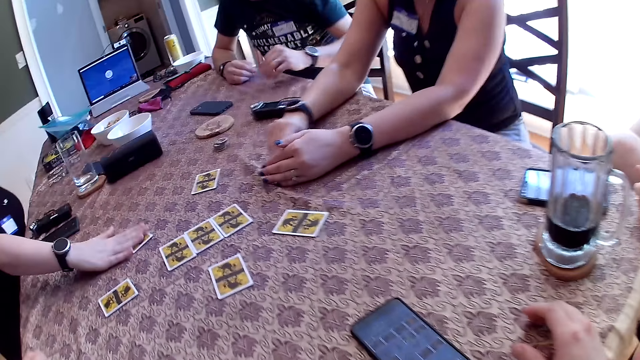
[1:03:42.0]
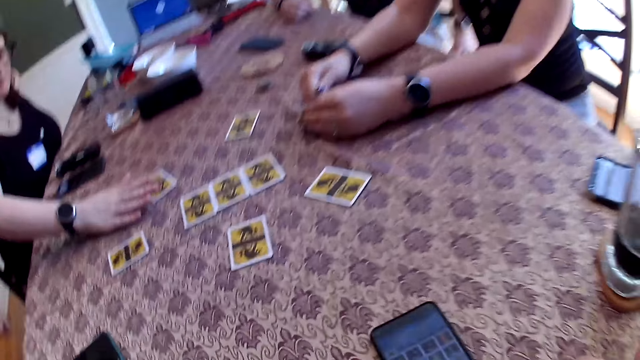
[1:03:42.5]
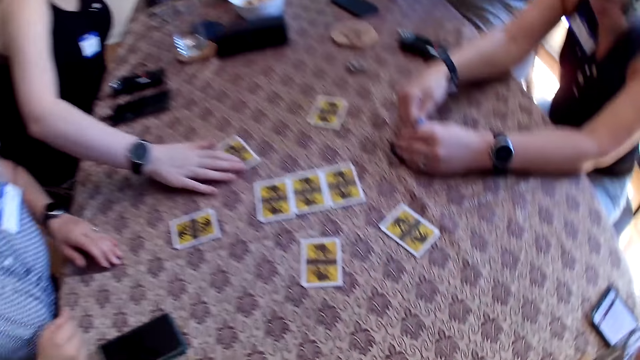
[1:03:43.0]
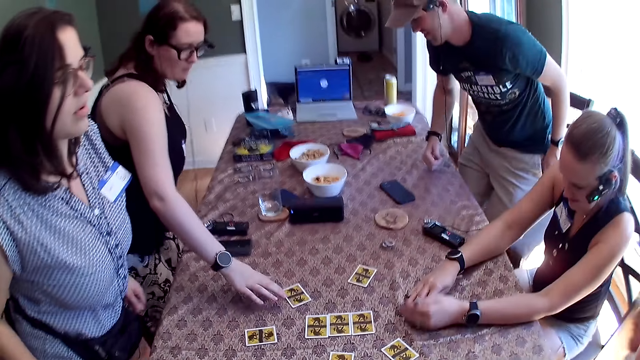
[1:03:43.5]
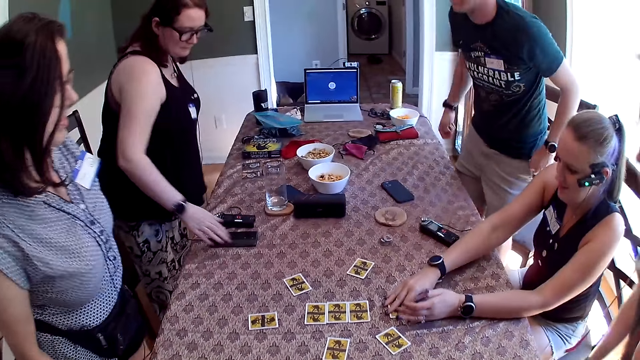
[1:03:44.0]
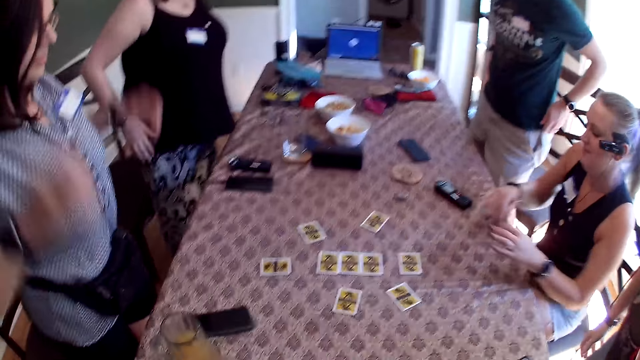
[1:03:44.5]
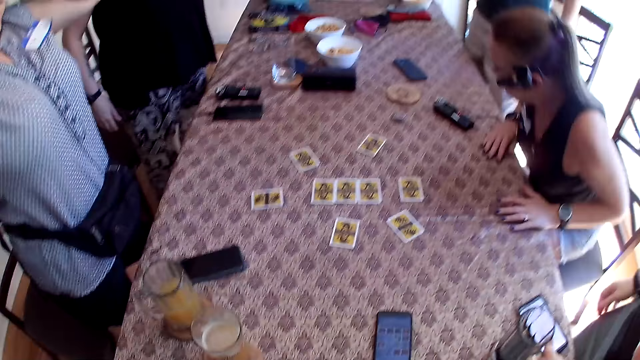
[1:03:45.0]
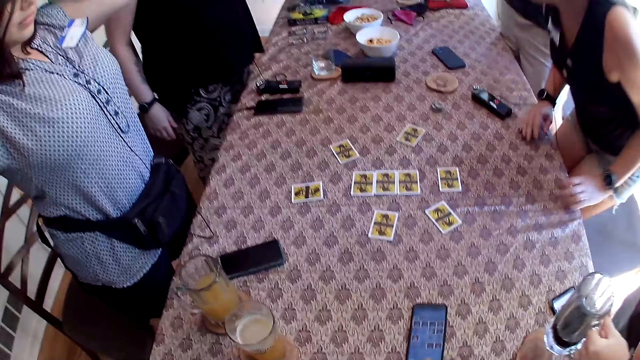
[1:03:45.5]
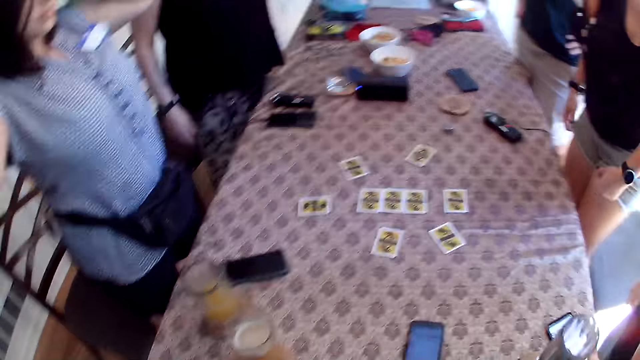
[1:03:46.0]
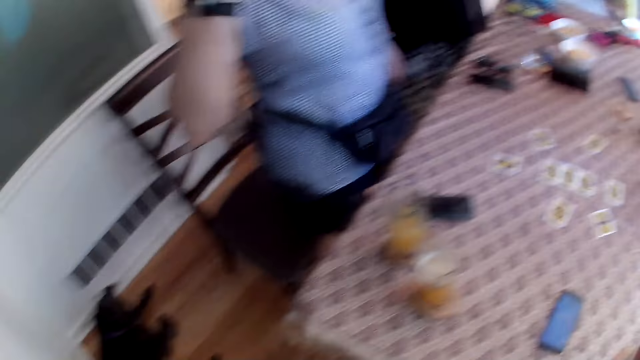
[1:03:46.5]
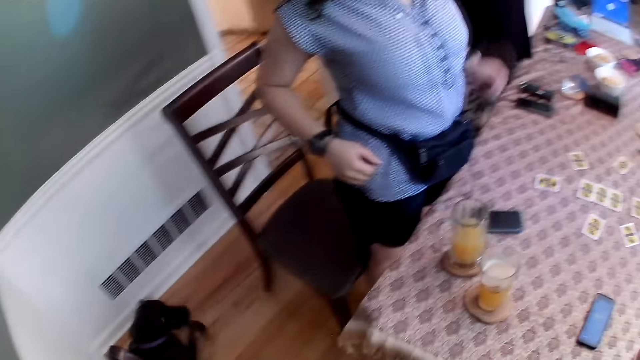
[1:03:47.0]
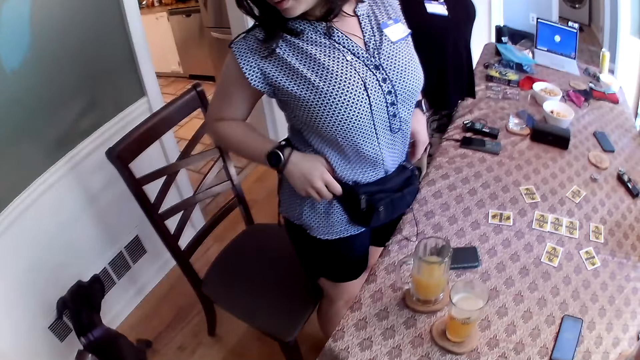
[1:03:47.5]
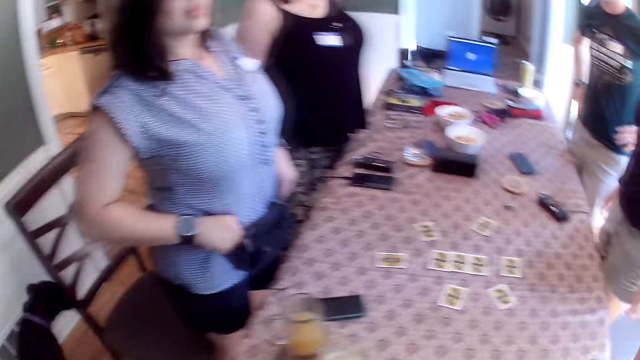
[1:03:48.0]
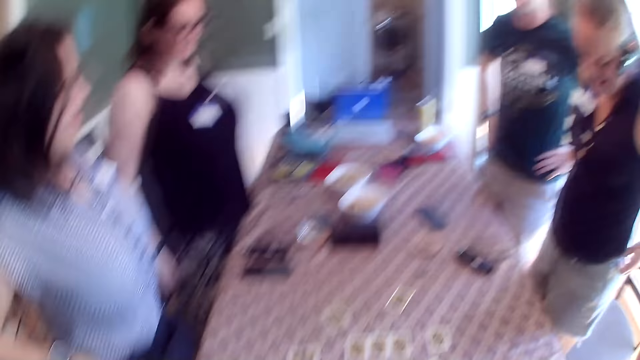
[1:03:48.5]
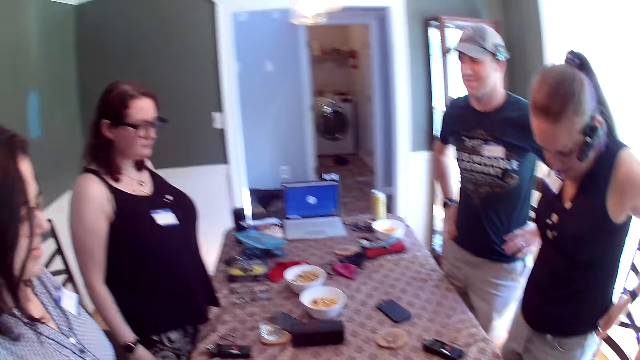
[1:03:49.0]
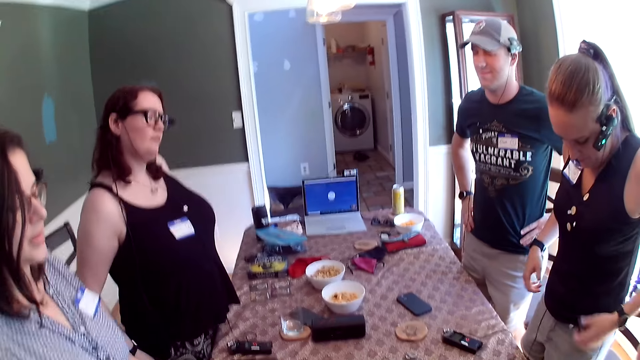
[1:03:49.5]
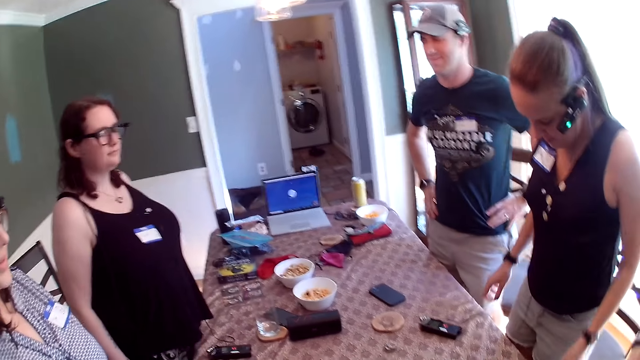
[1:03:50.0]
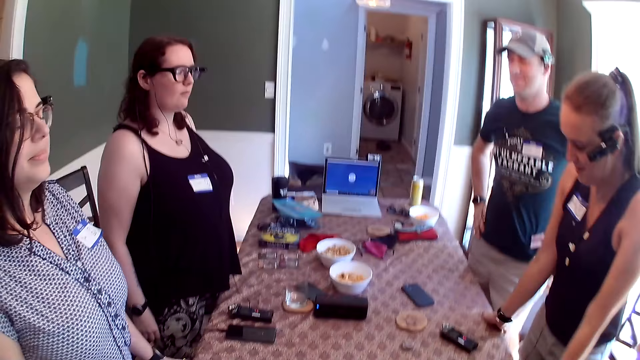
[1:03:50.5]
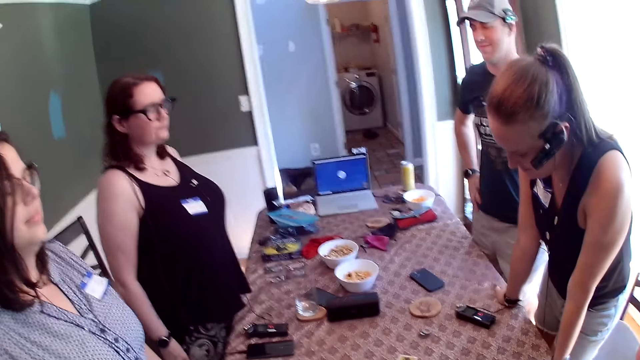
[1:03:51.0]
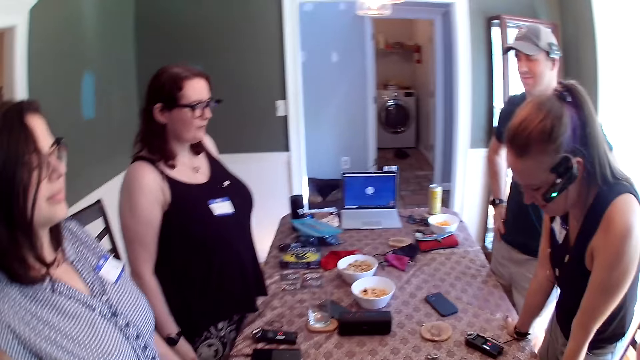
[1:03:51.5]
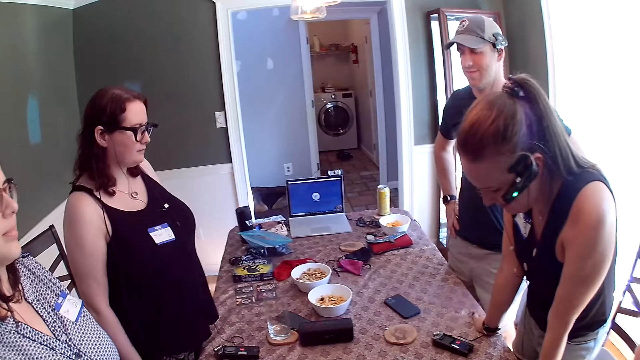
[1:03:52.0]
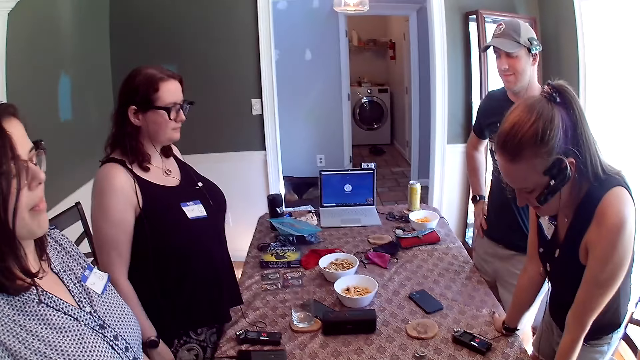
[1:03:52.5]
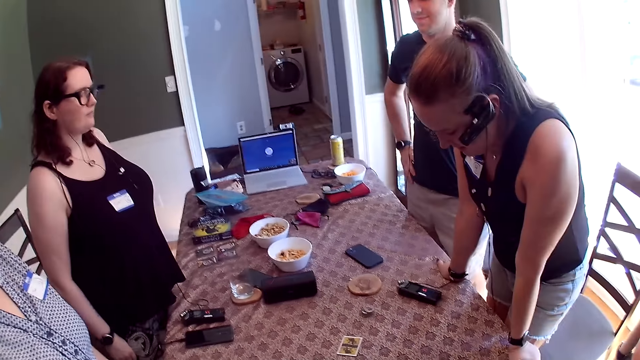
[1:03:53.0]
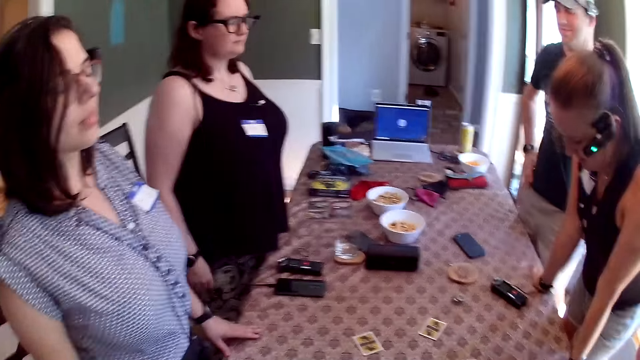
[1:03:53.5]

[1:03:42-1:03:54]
The woman places the card on the table with her right hand. Another woman turns the card on the table with her right hand. The first woman removes her right hand from the table. A third woman stands up from a chair, and places both hands on the table. A man stands up from a chair. The first woman stands up from a chair. The third woman removes both hands from the table. The second woman places the card on the table with her right hand. Another man stands up from a chair. The second woman moves the card on the table with her right hand, and removes both hands from the table. The camera wearer stands up. The second woman places both hands on the table. The second man picks up a cup of soft drink from a coaster on the table with his left hand. The second woman stands up from a chair, and removes both hands from the table. The second man places the cup of soft drink on the coaster on the table with his left hand. A dog stands up from the floor. The third woman adjusts a waist bag with both hands. The dog walks in a dining room. The second woman places both hands on the table.

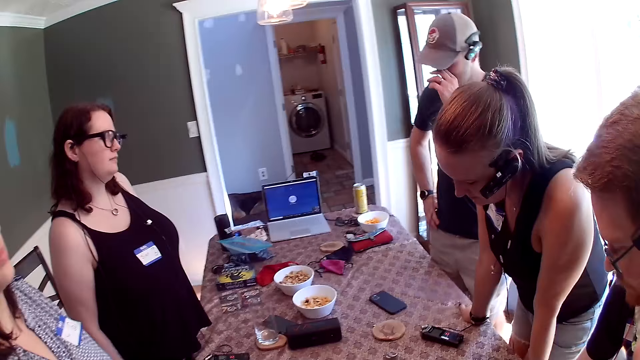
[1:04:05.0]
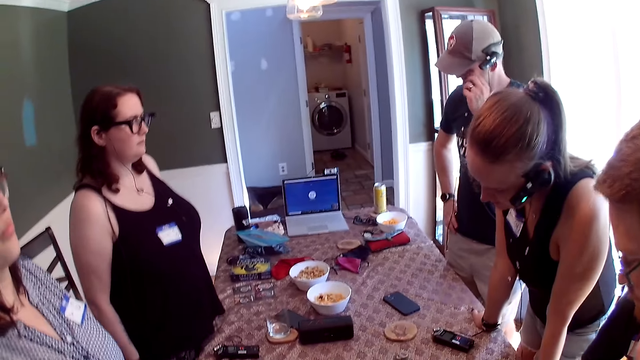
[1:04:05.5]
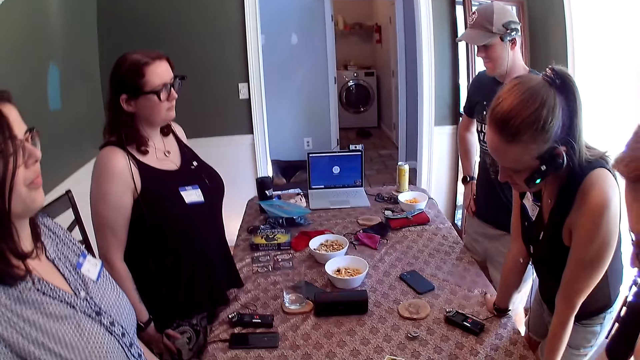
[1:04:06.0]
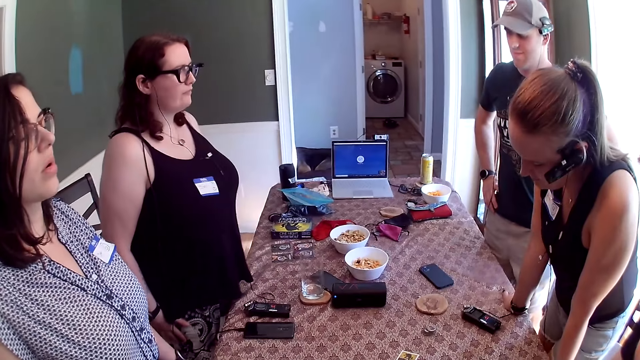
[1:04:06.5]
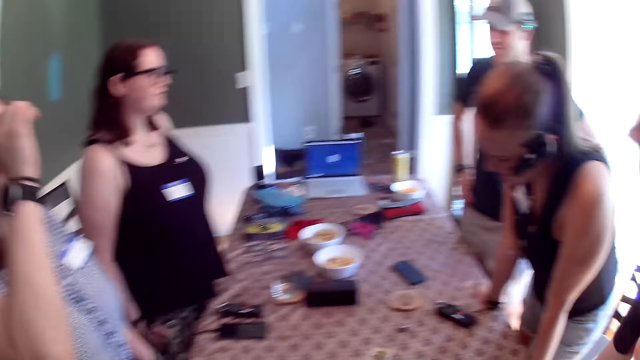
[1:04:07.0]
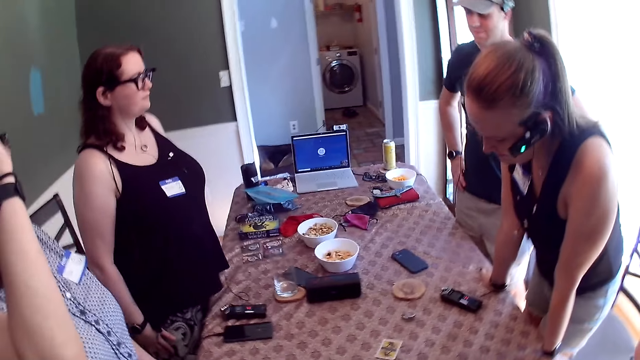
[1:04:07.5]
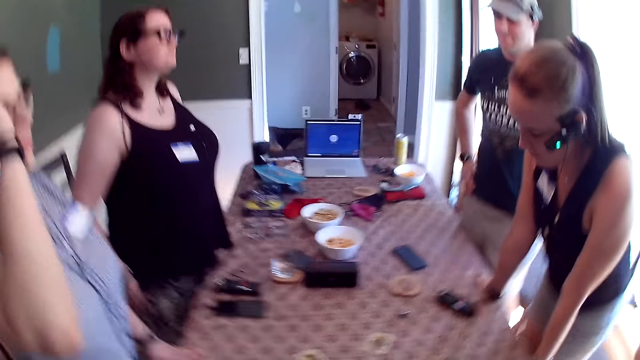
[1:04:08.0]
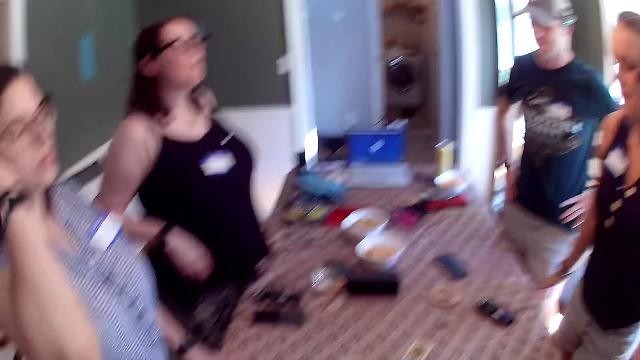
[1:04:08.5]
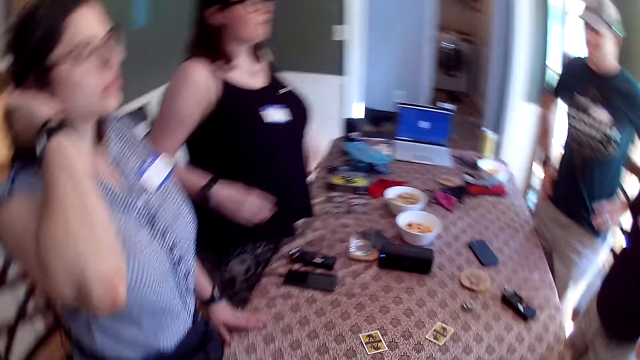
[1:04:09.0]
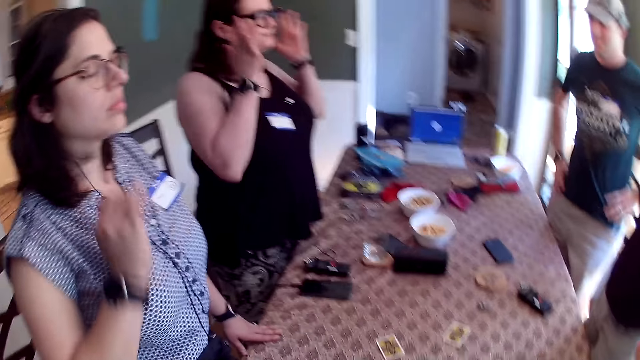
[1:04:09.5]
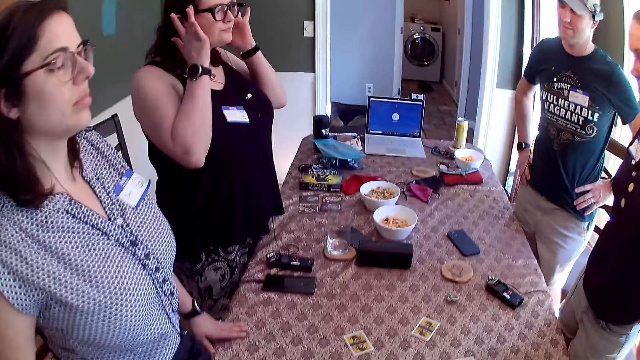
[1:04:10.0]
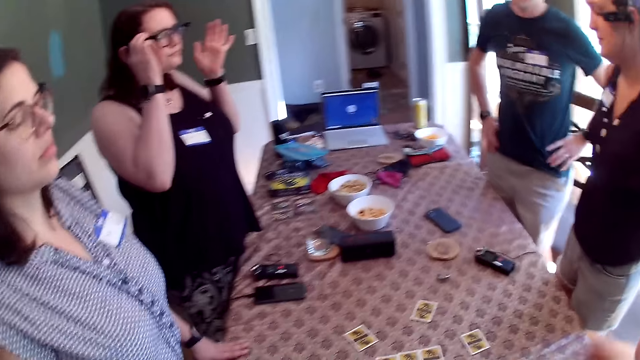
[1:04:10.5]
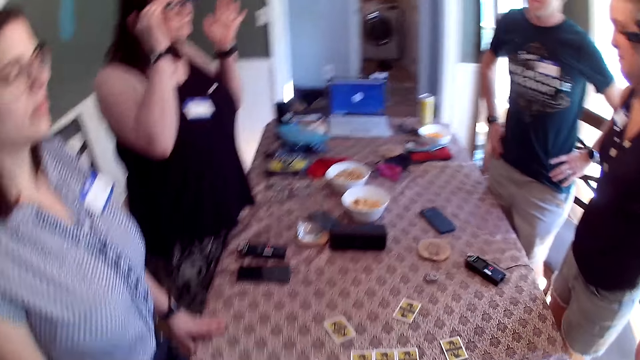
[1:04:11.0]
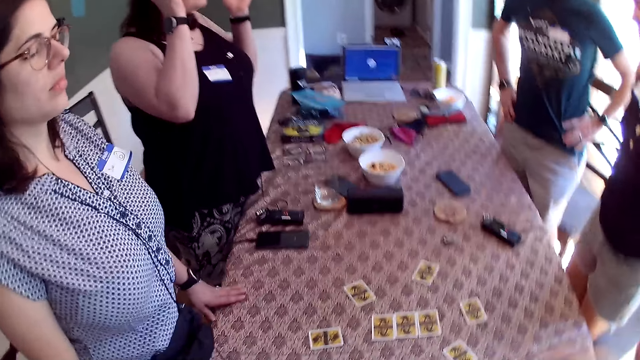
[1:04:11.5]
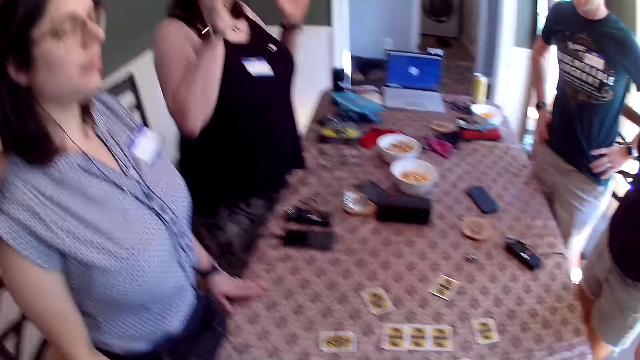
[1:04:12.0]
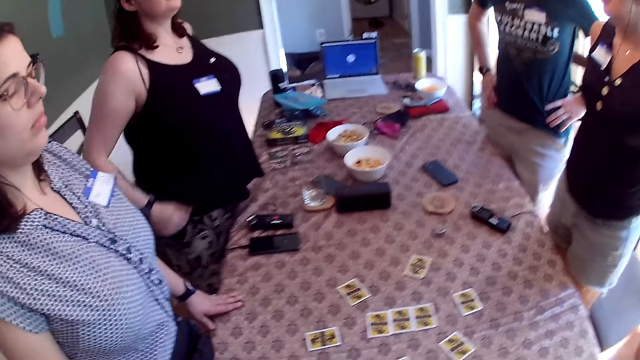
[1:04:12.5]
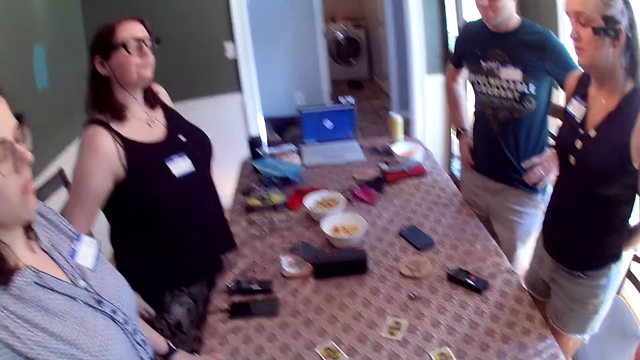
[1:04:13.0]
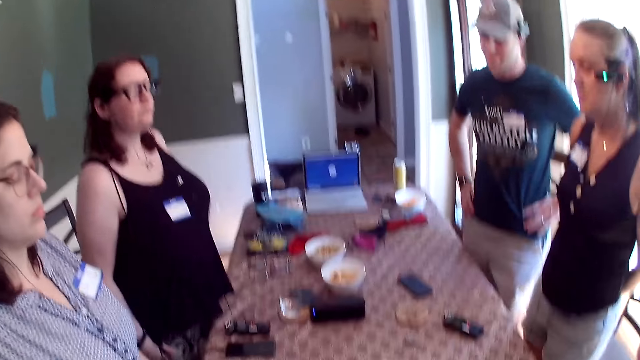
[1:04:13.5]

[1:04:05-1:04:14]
The woman removes both hands from the table.
